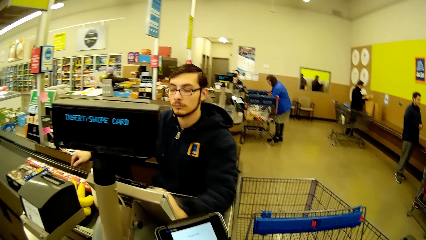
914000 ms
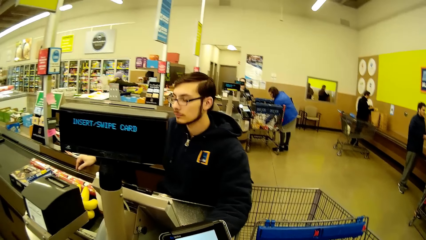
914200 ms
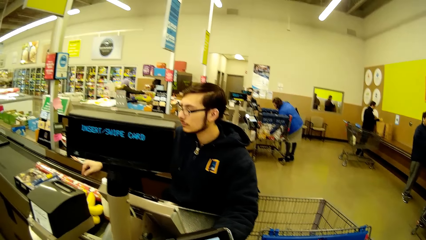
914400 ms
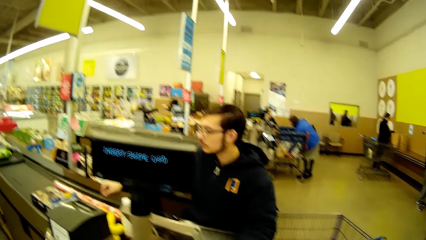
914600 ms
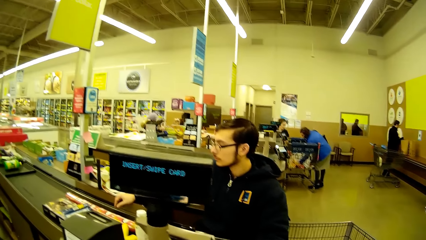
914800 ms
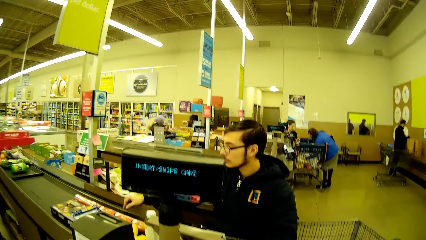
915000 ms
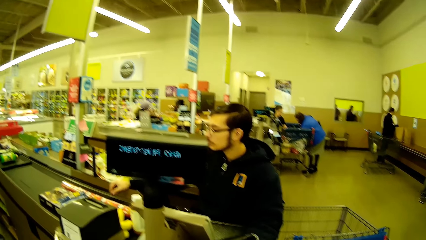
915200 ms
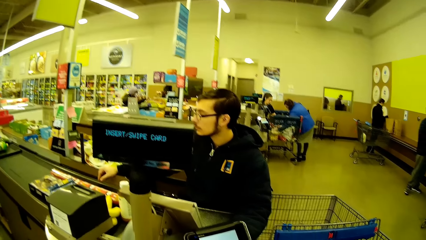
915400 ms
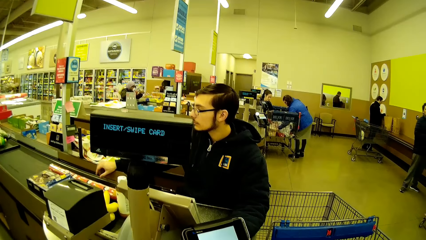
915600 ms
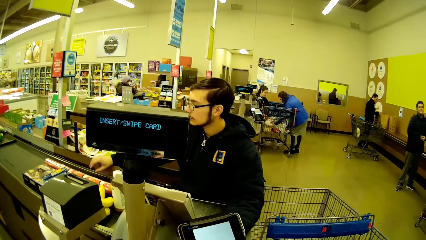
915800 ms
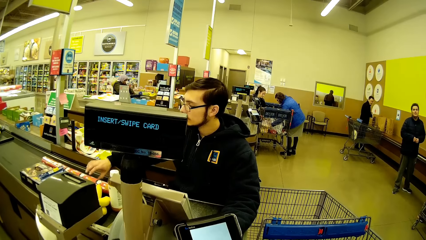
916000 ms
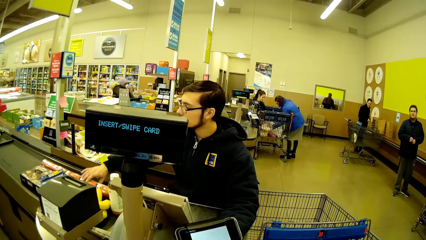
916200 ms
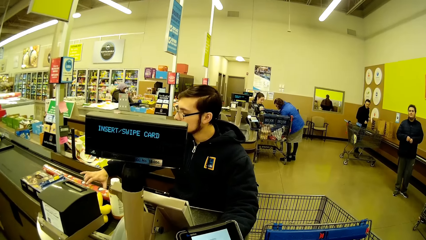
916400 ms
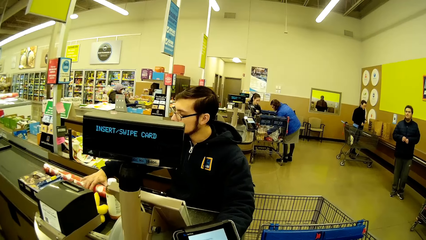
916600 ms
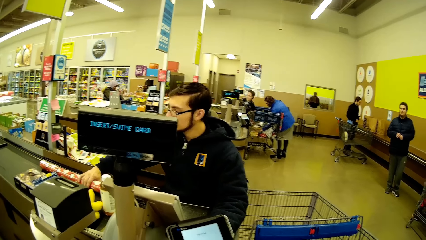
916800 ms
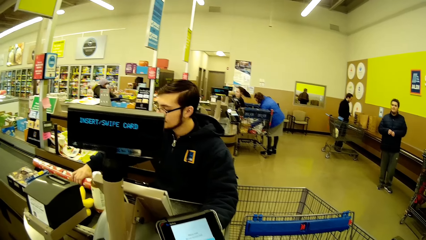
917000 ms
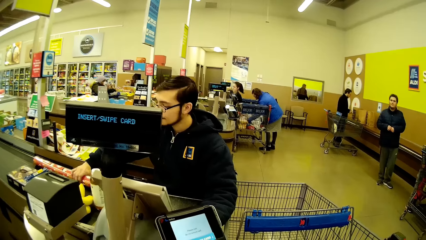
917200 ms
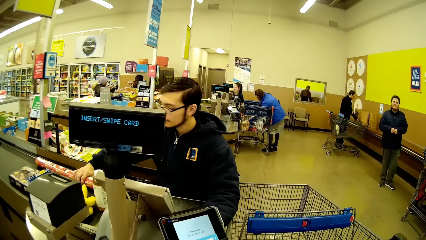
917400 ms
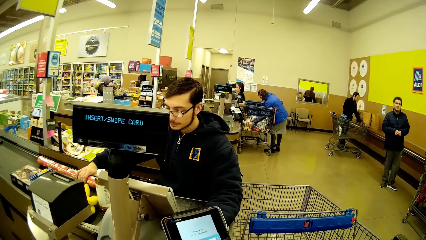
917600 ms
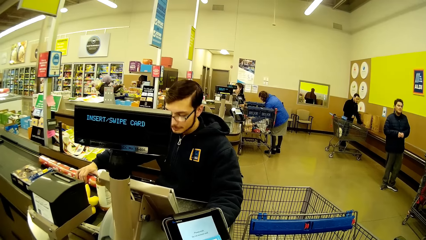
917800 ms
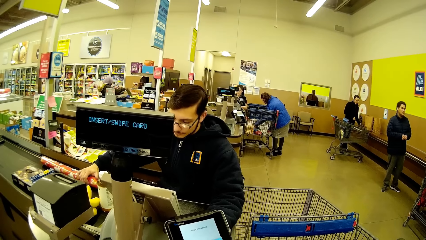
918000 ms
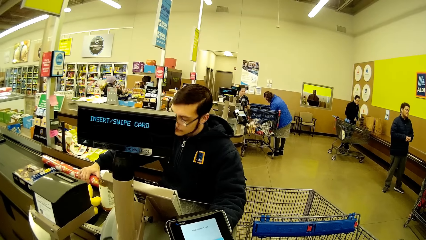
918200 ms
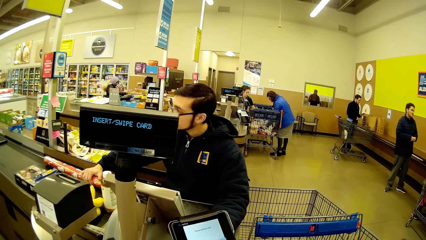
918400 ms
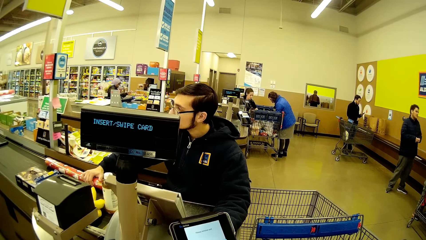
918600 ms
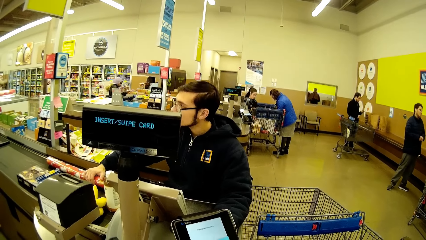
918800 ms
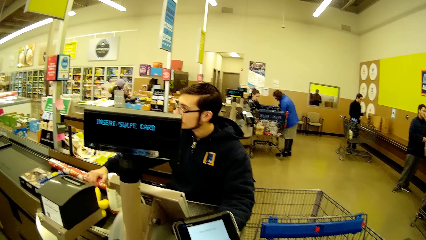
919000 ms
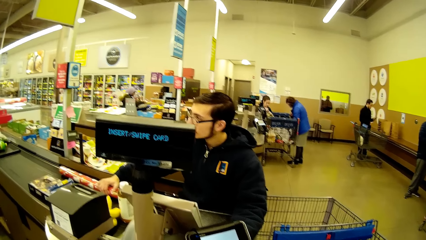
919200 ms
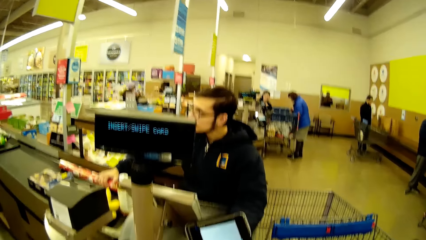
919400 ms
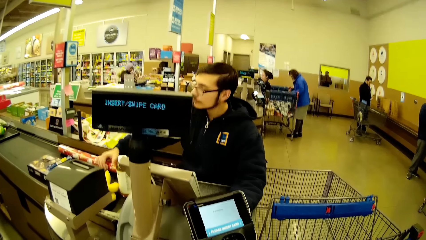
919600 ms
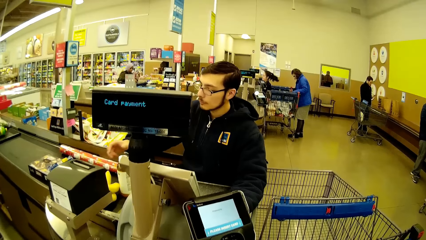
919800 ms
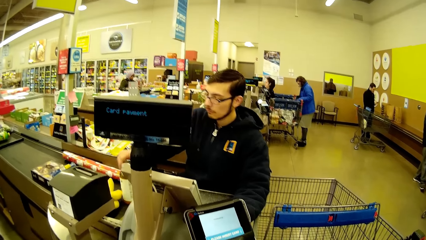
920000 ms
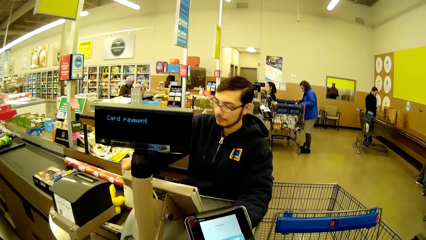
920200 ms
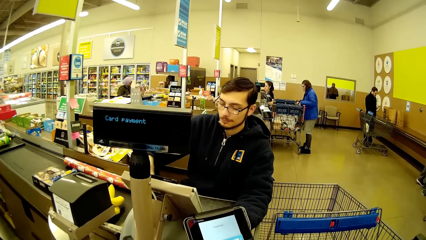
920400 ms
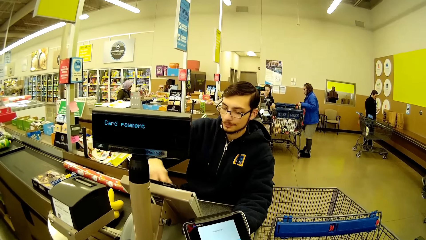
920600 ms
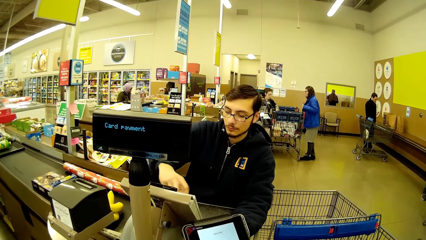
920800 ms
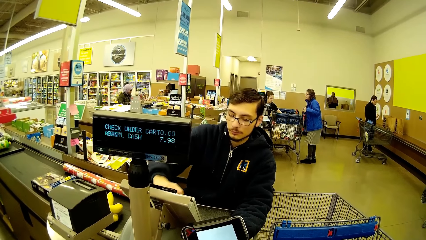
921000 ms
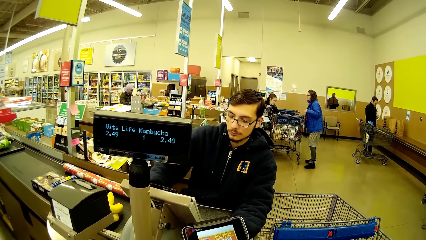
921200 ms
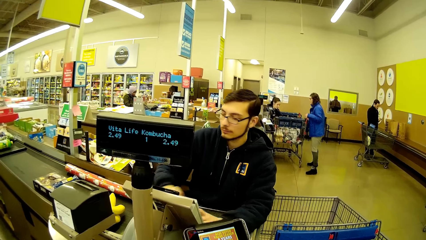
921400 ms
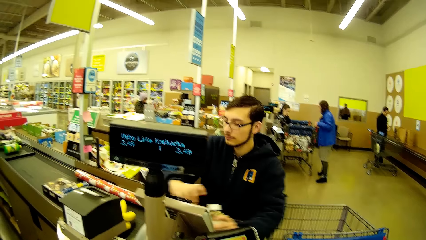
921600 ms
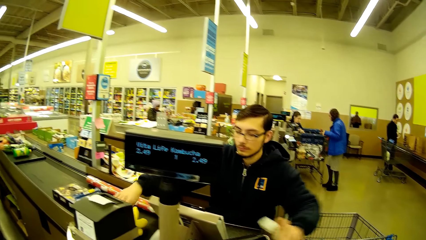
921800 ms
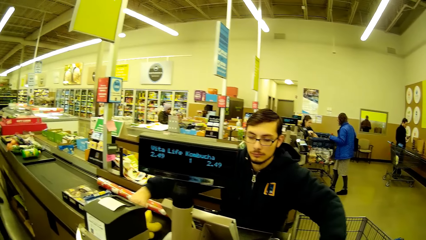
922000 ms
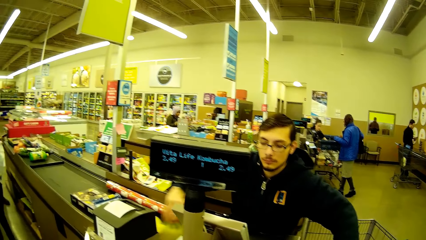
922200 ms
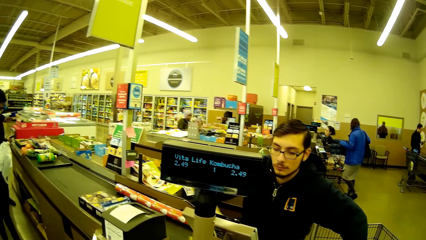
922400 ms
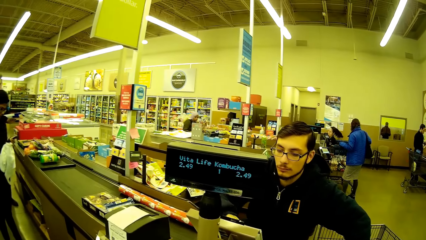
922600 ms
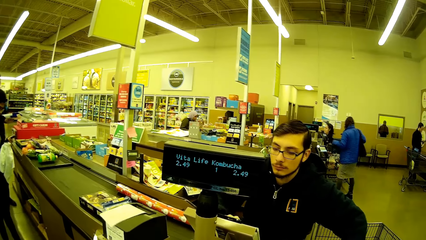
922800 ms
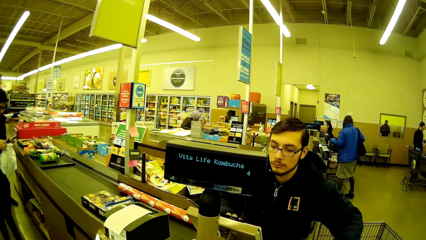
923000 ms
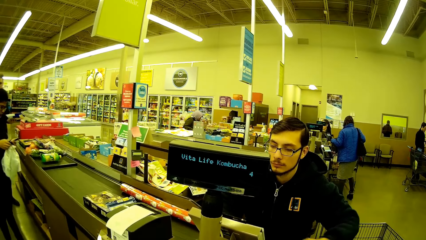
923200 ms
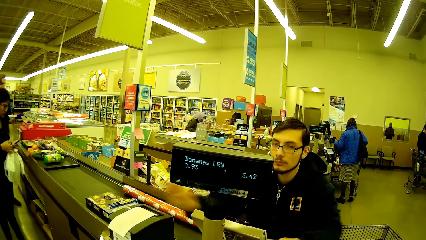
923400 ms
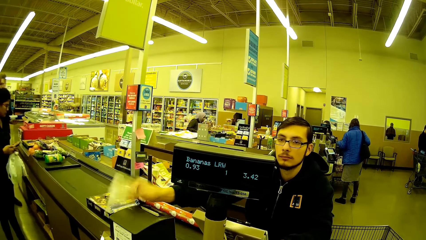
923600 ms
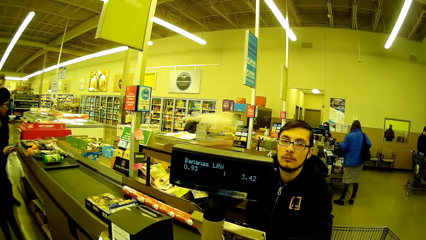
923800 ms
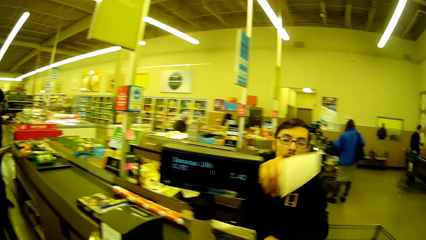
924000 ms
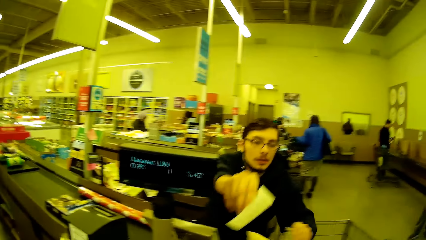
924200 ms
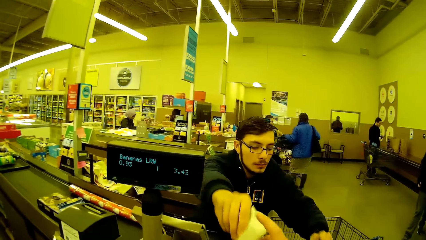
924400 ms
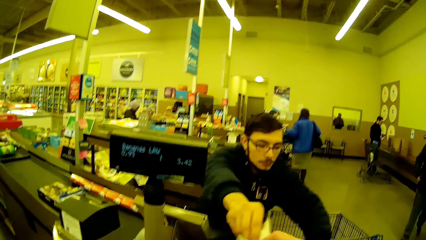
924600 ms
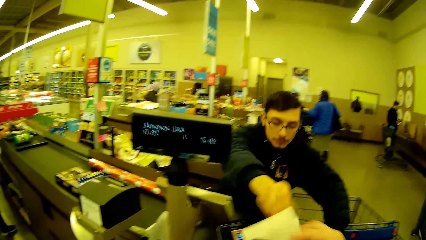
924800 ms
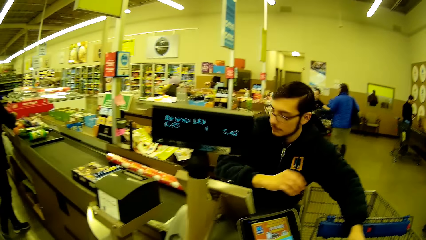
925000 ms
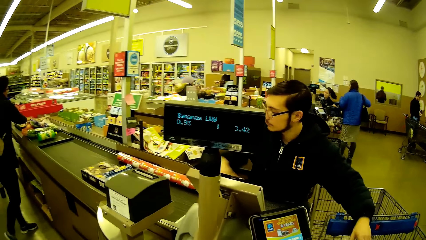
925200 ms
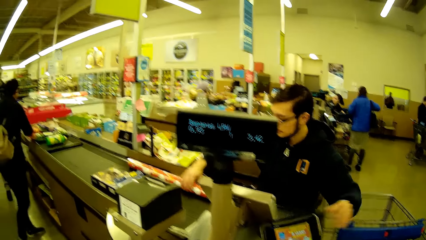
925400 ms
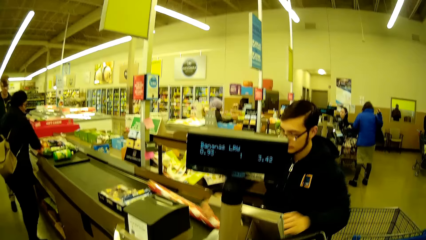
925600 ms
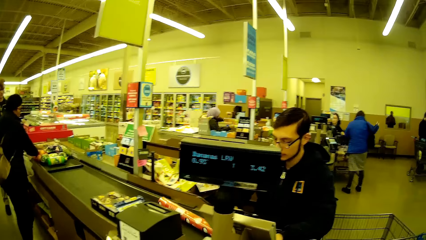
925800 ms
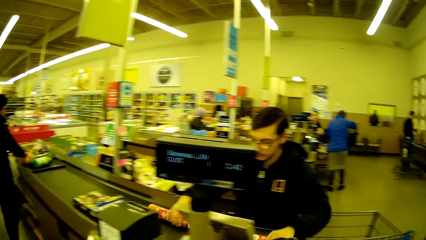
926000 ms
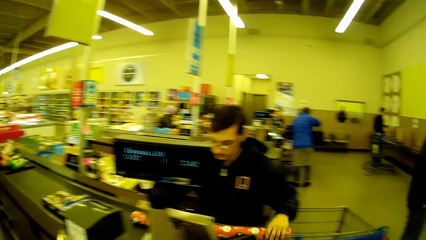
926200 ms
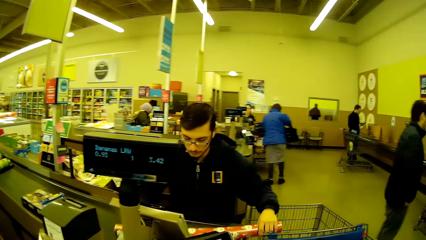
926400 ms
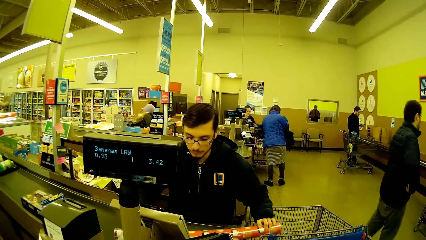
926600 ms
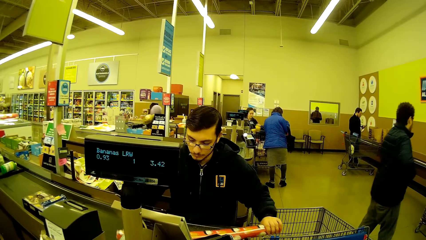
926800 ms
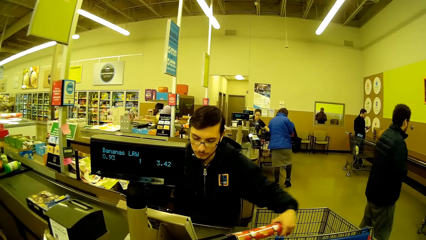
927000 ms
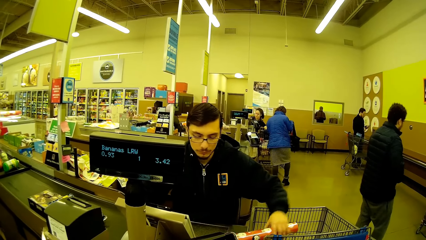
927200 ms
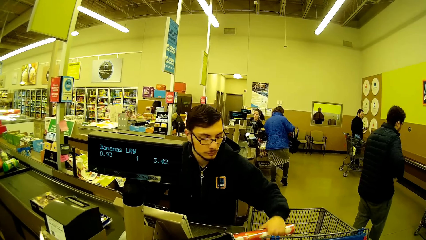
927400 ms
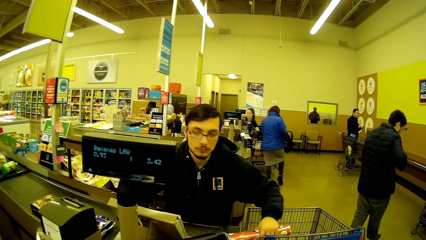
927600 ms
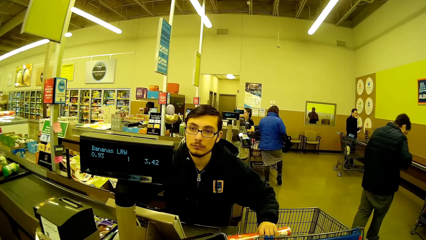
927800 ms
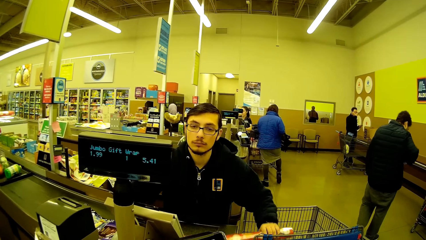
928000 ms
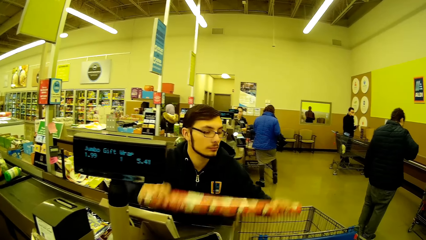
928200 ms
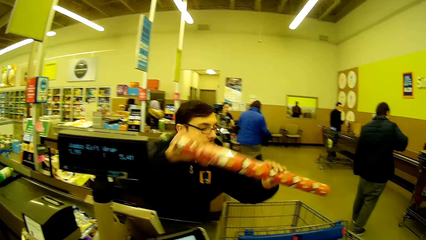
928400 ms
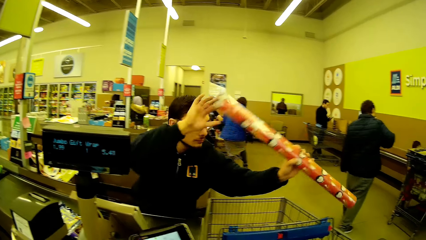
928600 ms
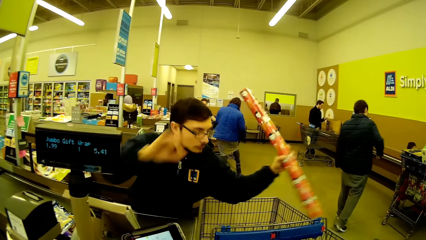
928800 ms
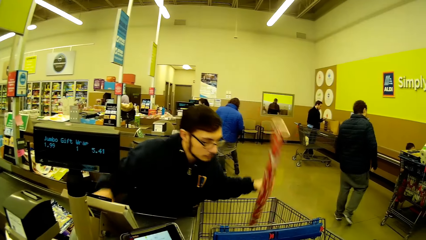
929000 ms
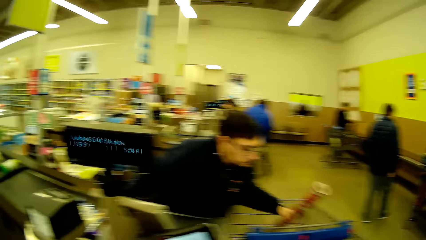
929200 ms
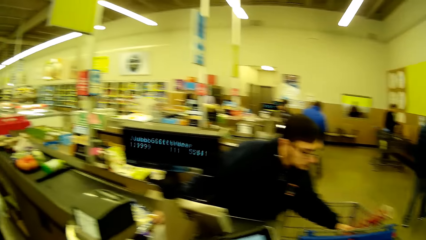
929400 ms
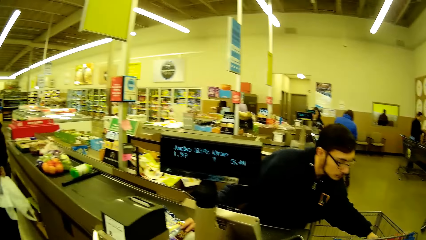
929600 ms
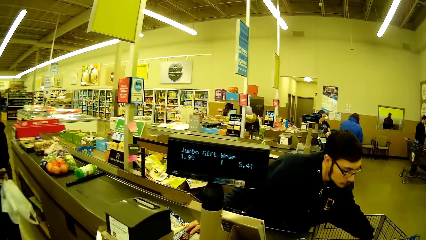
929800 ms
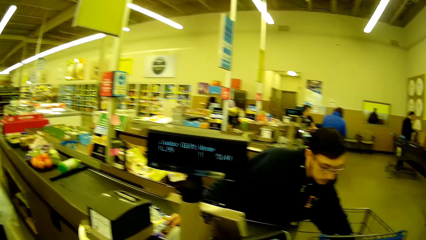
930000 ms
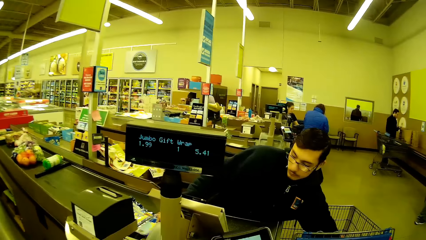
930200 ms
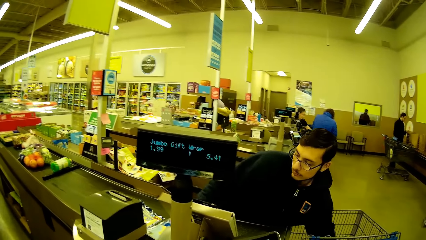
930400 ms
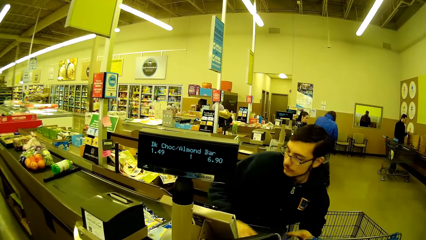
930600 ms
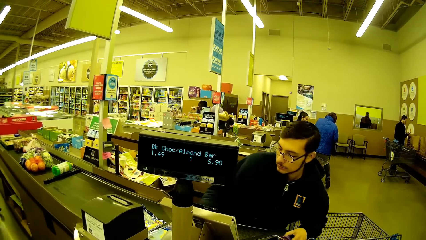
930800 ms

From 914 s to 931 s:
The camera wearer stares at a man. The man scans items on the cash register. He moves a paper roll on the checkout counter. He moves a bottle towards the cash register machine. He passes the bottle to the left hand. He moves bananas towards the cash register machine. He picks up a receipt. He gives the receipt to the camera wearer. He moves the paper roll towards the cash register machine. He picks up the paper roll. He puts the jumbo gift wrap in the trolley.
